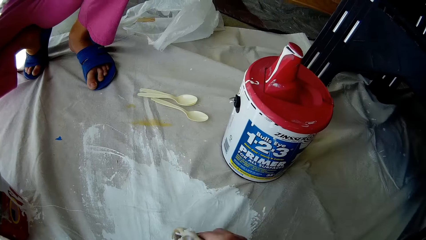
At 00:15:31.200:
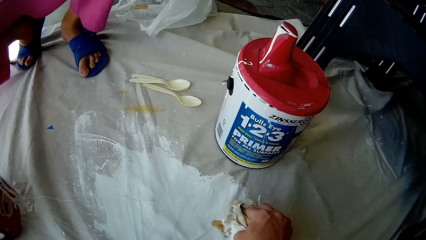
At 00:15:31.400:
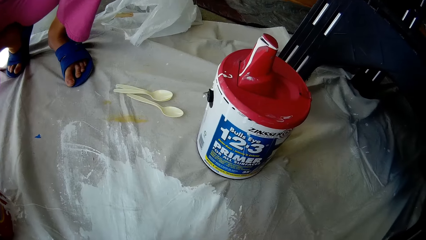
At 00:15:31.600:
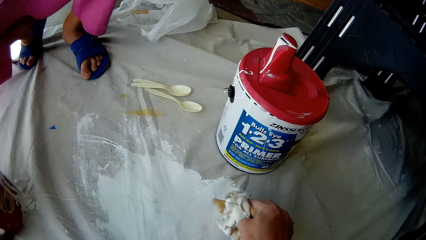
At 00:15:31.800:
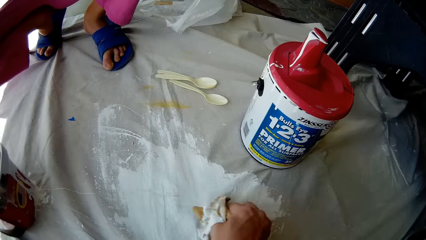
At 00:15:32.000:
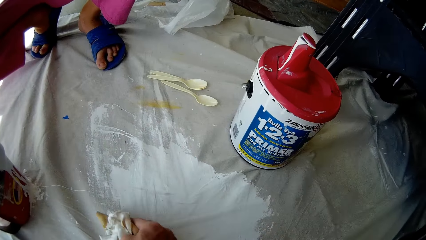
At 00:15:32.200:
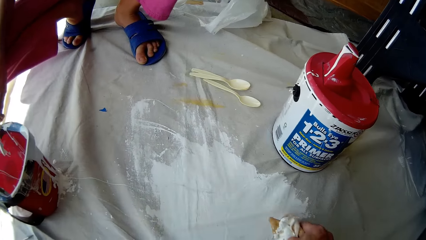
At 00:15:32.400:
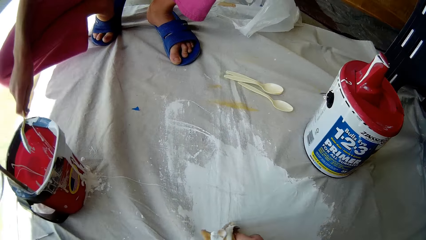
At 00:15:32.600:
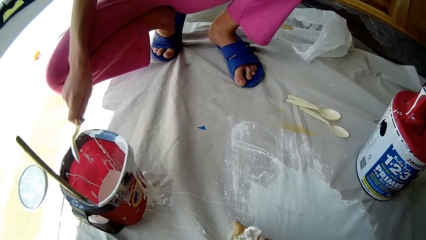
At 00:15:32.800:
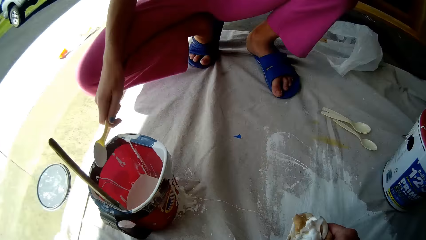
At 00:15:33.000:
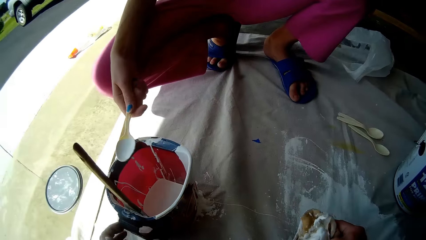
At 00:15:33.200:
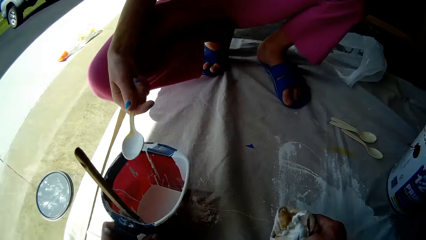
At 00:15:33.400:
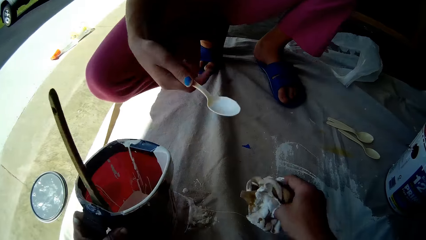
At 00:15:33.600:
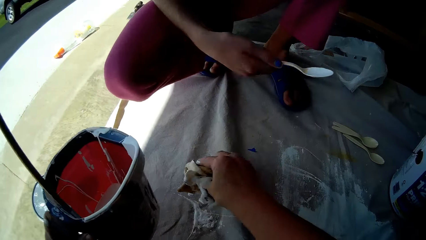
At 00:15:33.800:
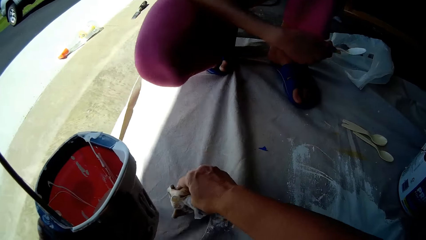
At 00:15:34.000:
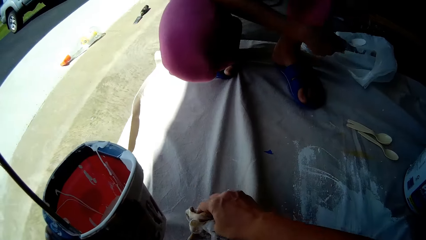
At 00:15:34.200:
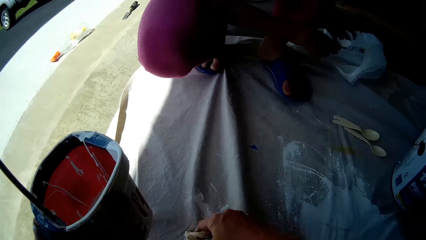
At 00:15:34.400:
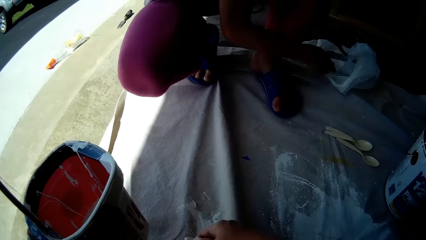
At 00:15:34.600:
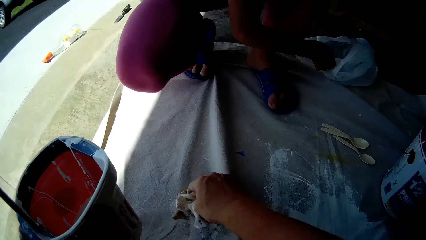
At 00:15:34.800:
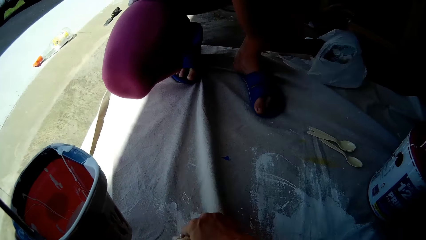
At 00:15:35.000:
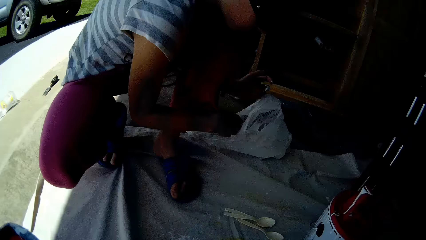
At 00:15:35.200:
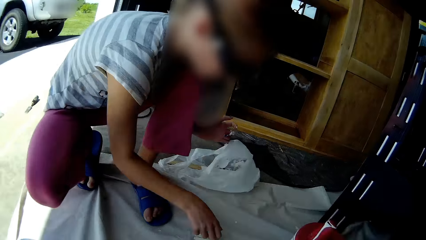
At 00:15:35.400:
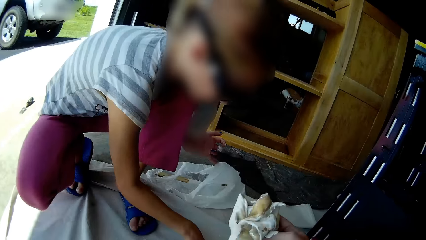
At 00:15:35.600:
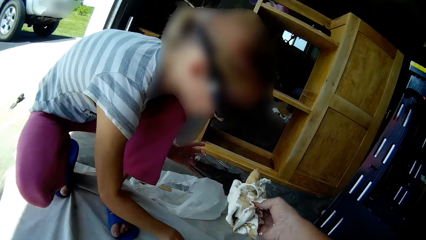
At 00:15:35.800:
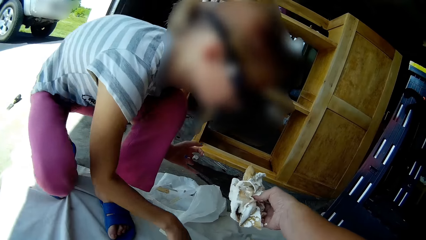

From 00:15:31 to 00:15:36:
The girl hits the paint container with the plastic spoon. The camera wearer raises the paint container from the cloth with her left hand. She cleans some white paint off the cloth with the cloth. The girl drops the plastic spoon into a plastic bag with her right hand. The camera wearer extends the cloth towards the girl. The girl picks up the two plastic spoons from the cloth with her right hand.

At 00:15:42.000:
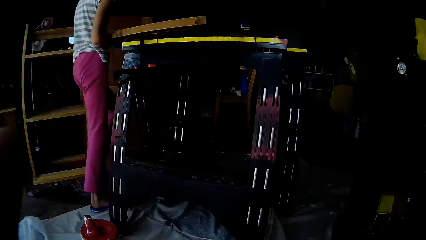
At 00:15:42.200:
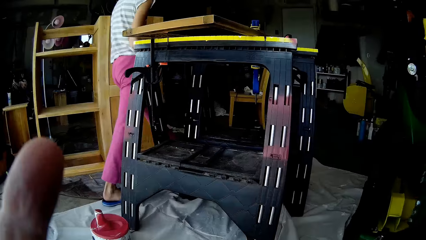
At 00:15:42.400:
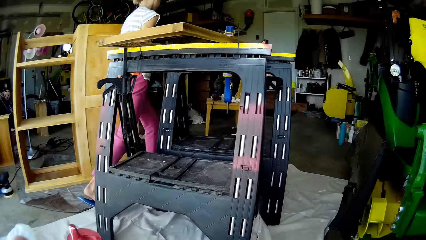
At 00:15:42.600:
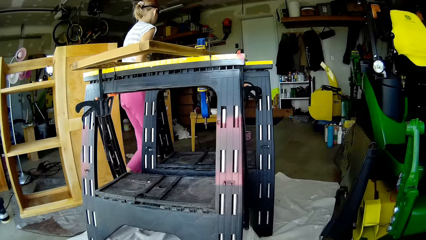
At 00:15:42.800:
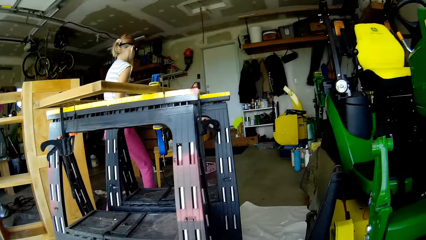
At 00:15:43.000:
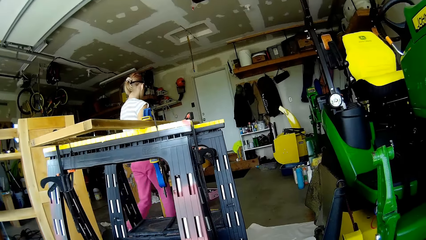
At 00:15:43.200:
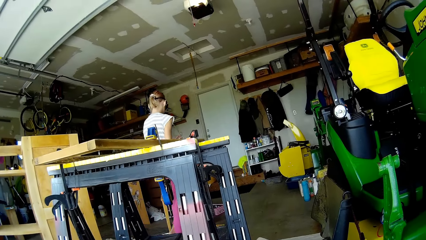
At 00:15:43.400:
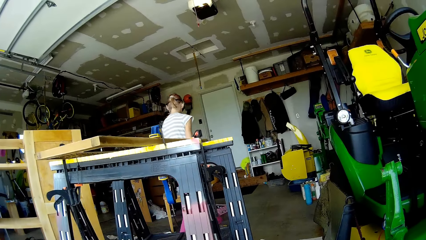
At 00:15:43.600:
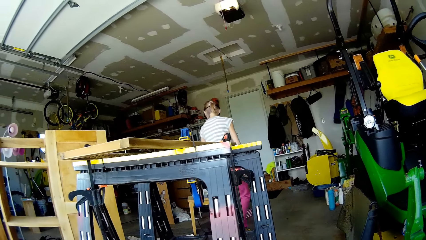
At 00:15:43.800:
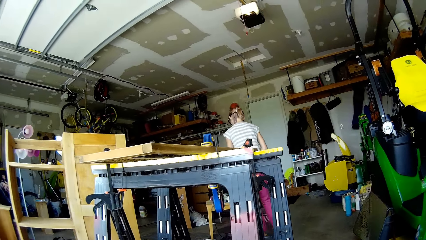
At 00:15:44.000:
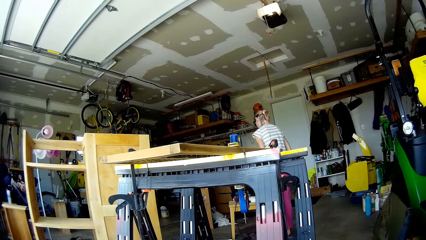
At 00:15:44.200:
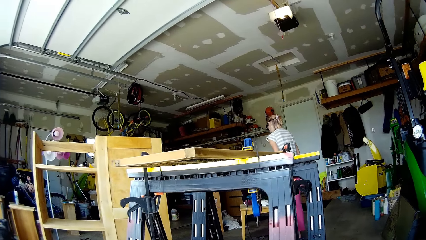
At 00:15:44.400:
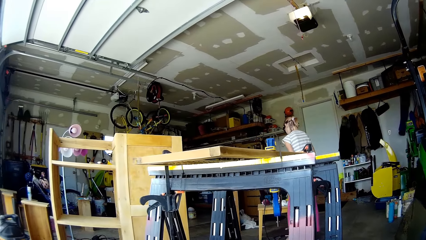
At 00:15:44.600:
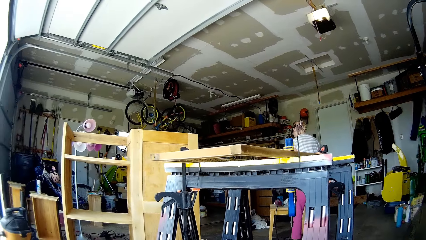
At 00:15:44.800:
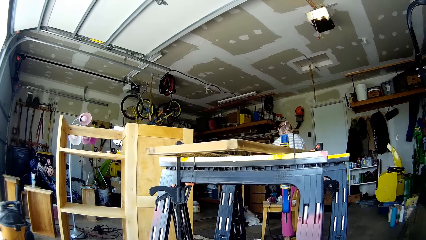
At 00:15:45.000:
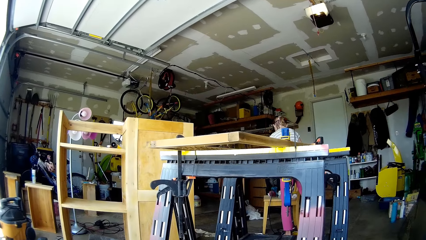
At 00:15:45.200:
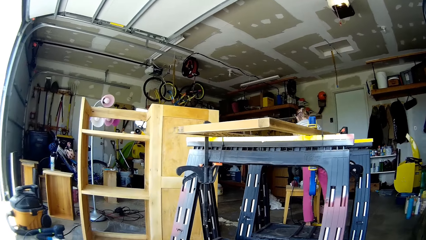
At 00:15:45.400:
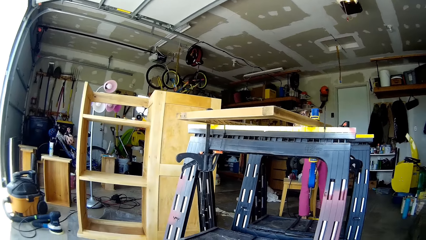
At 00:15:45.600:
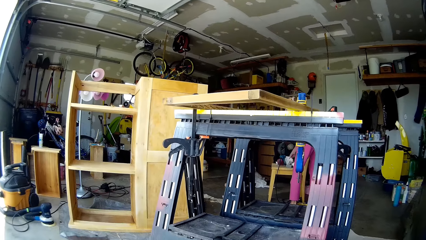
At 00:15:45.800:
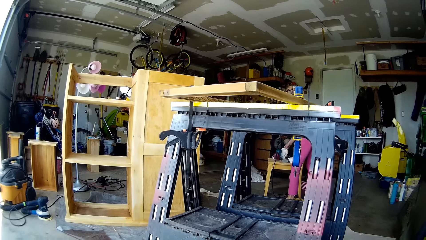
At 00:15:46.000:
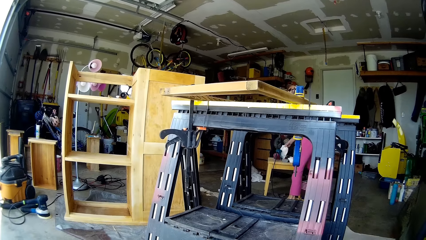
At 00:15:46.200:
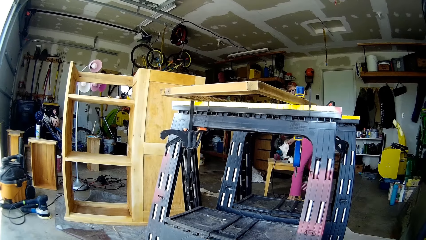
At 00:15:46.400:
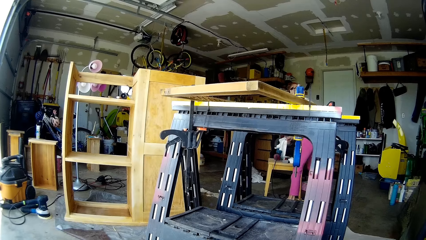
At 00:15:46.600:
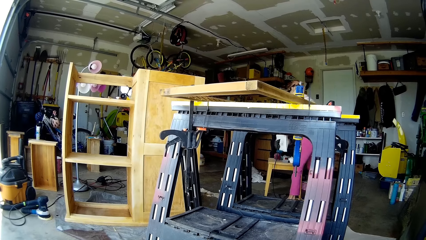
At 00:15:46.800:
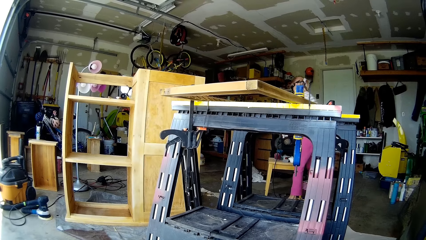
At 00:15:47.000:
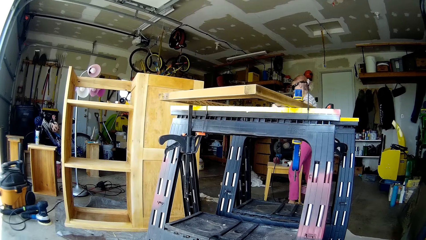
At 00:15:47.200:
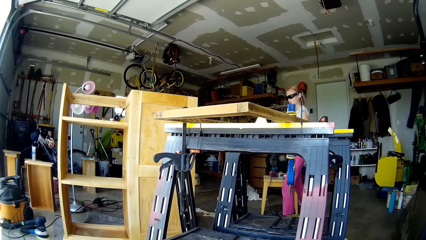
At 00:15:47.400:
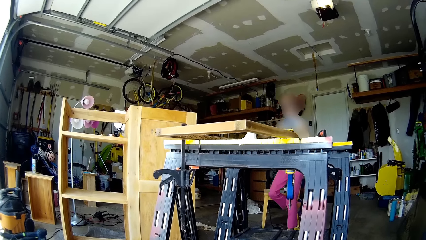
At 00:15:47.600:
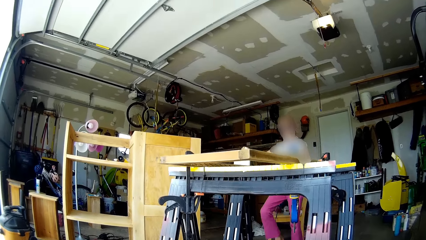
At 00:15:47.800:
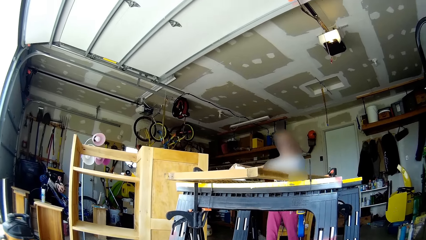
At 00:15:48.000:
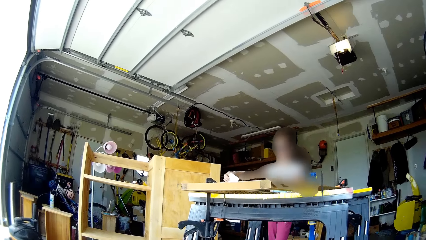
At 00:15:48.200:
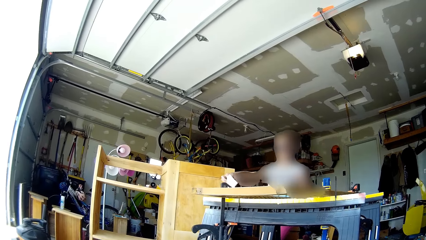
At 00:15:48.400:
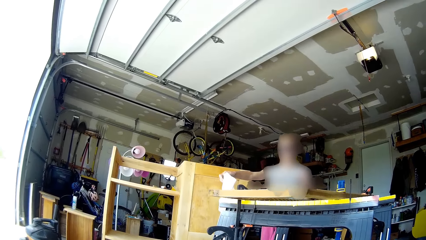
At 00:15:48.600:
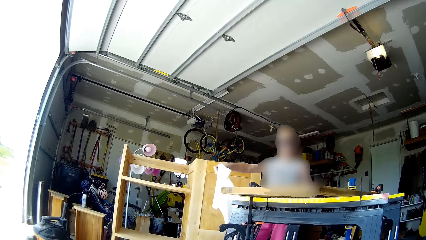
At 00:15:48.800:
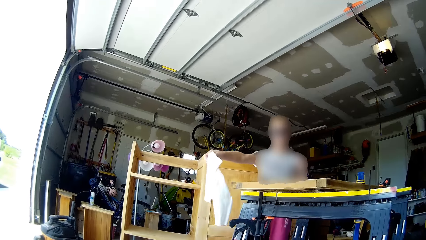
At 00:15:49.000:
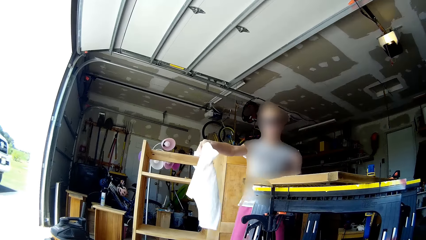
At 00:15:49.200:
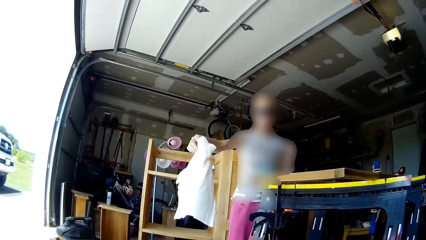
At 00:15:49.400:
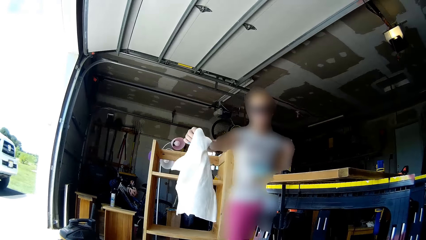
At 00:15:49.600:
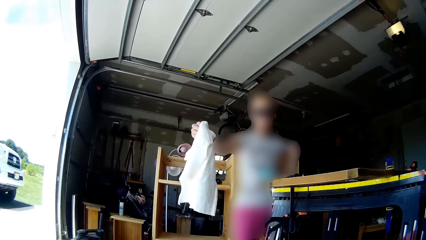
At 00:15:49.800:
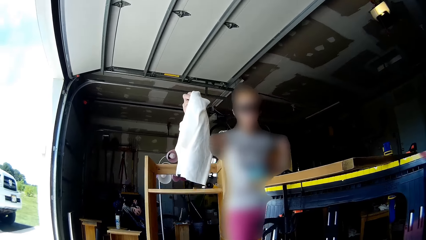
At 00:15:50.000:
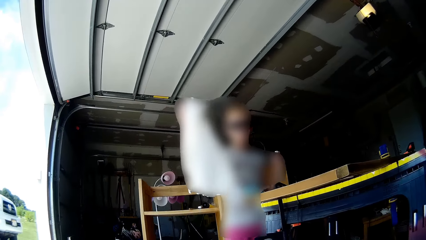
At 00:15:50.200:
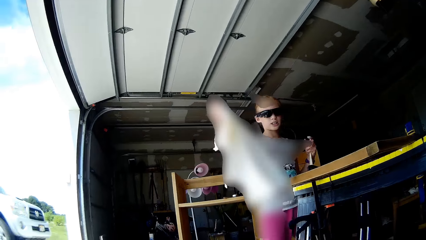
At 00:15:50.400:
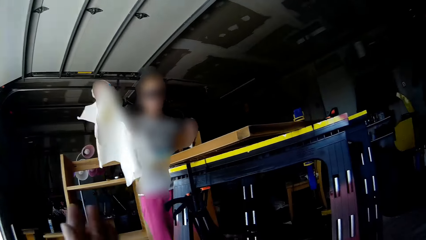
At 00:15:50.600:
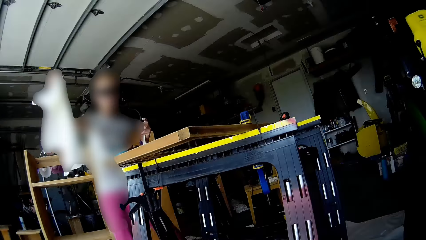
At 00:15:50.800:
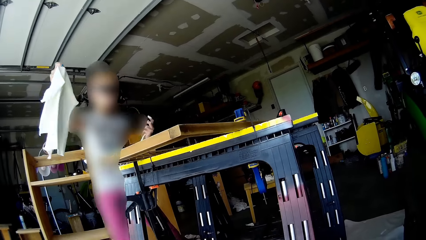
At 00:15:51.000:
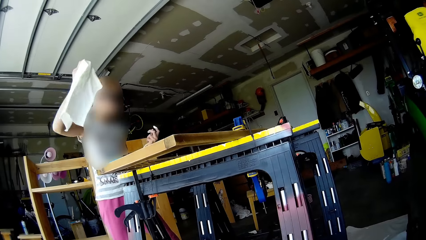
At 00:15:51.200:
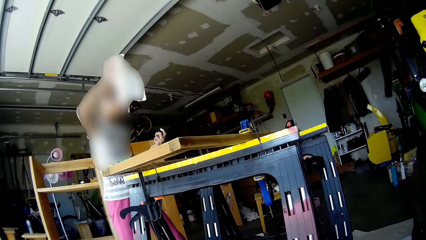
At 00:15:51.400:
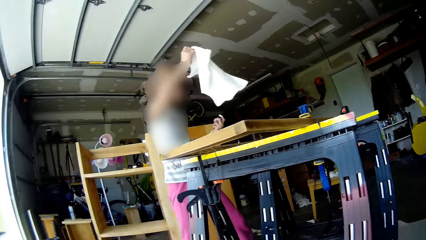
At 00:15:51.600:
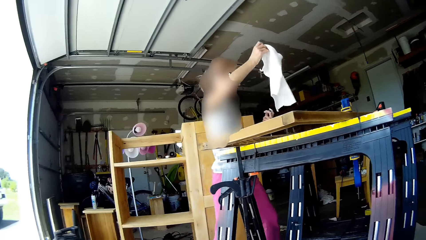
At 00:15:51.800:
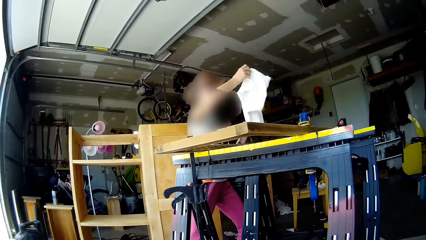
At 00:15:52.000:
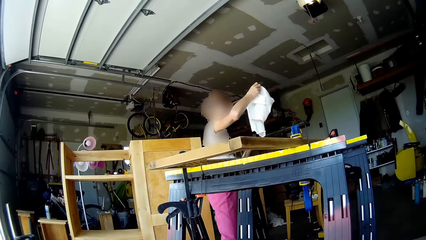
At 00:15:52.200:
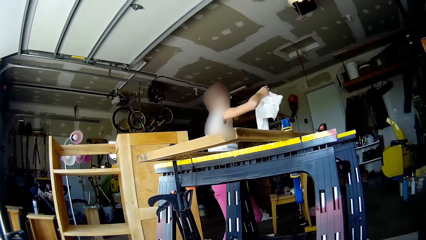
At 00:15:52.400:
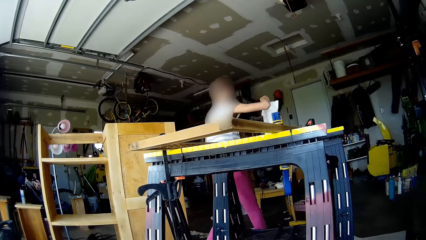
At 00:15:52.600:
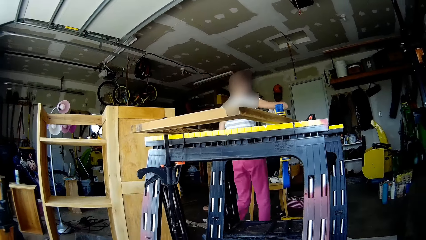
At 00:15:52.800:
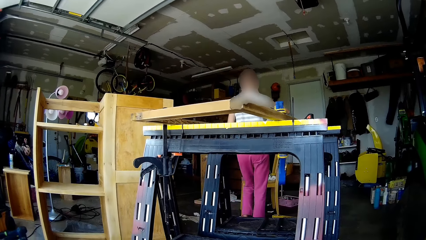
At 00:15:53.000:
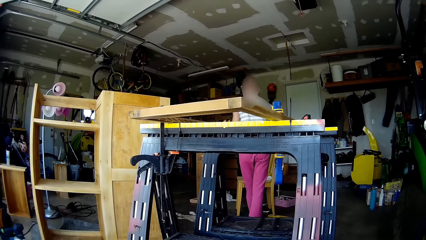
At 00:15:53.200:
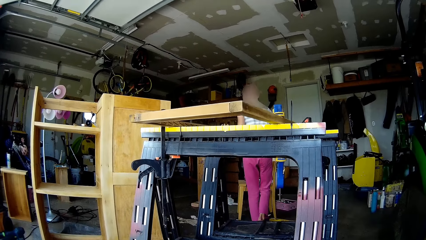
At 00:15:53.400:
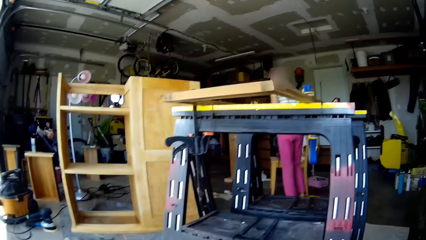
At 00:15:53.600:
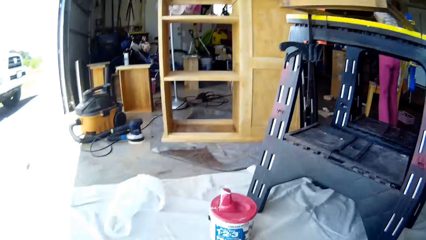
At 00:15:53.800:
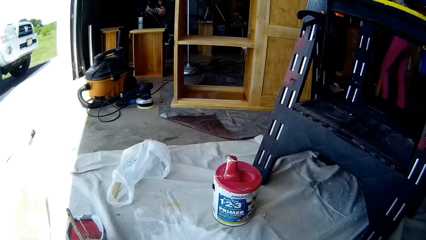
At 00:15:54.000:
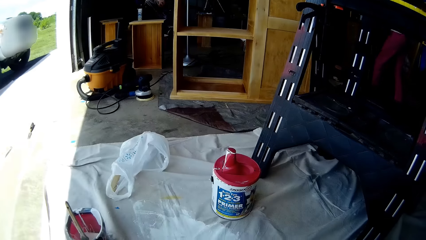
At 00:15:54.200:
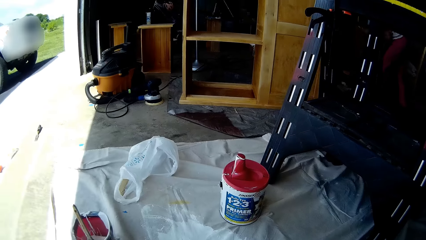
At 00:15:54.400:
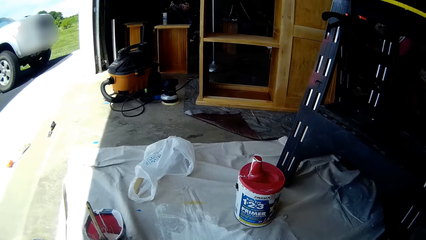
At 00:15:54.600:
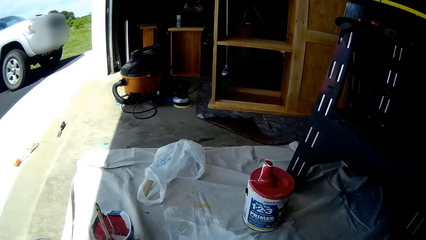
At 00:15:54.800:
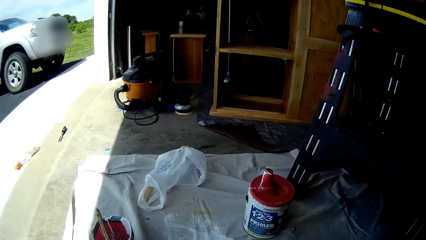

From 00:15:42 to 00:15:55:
The girl moves towards a chair. The girl picks up a cloth from the chair with her right hand. The girl walks towards the camera wearer with the cloth in her right hand. The girl returns the piece of cloth and moves towards the chair with the cloth.
